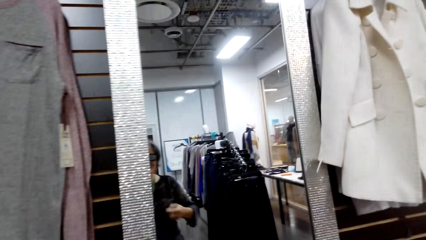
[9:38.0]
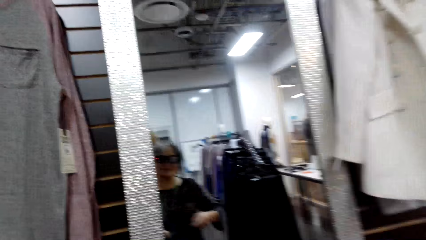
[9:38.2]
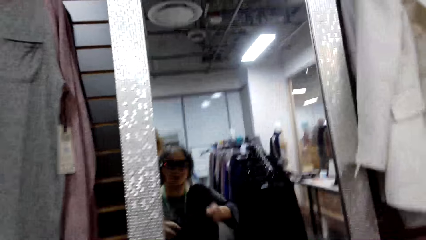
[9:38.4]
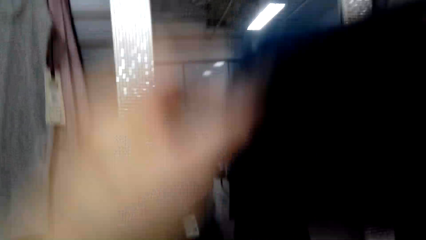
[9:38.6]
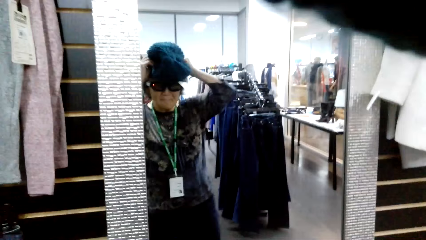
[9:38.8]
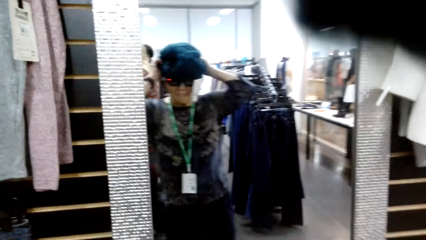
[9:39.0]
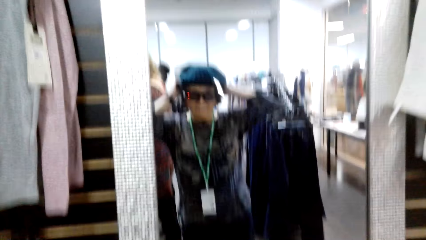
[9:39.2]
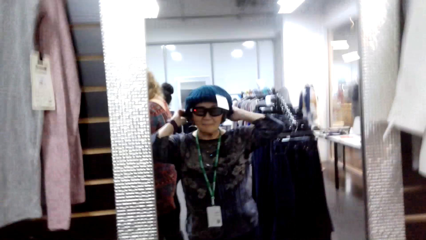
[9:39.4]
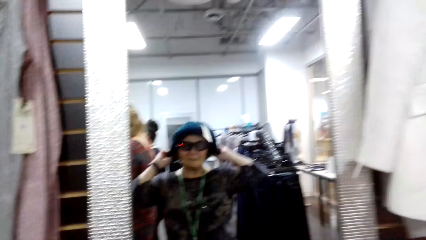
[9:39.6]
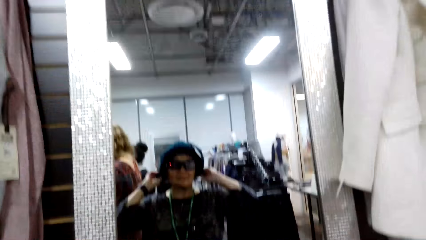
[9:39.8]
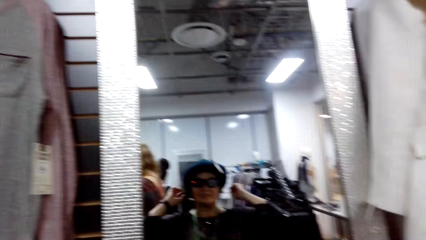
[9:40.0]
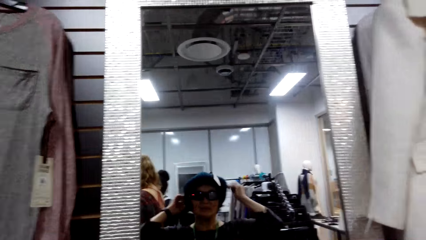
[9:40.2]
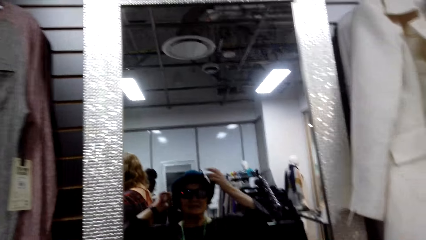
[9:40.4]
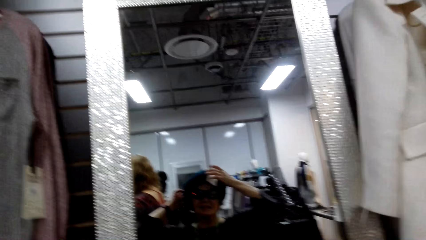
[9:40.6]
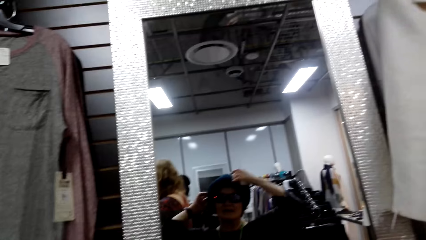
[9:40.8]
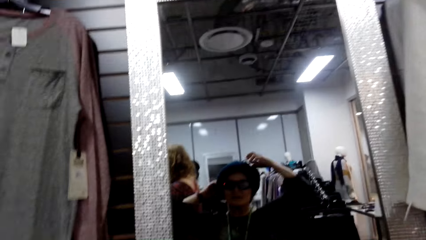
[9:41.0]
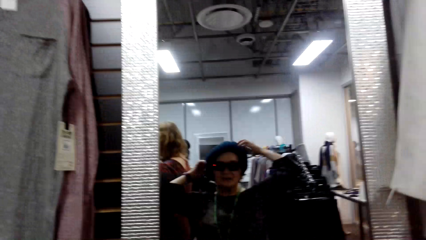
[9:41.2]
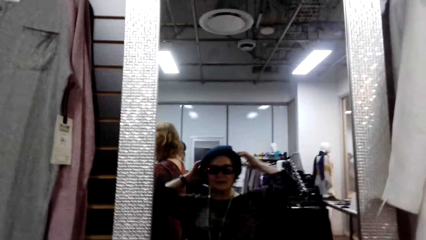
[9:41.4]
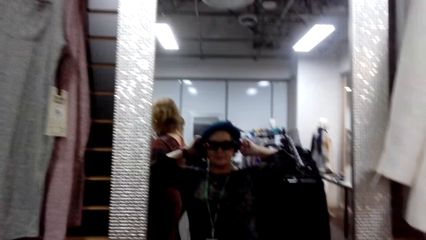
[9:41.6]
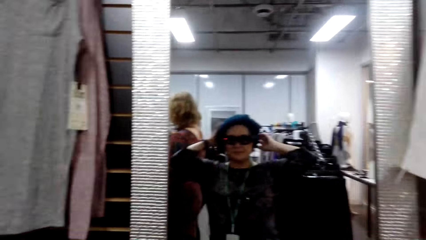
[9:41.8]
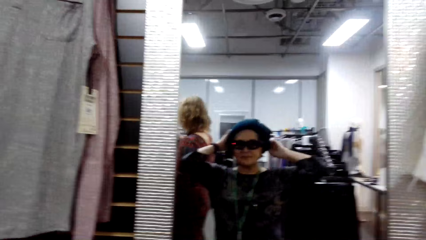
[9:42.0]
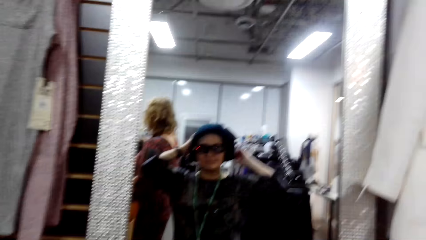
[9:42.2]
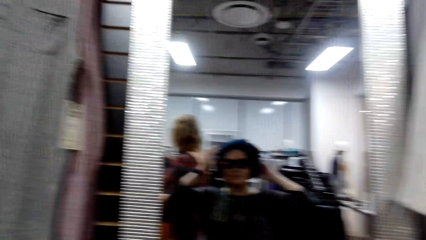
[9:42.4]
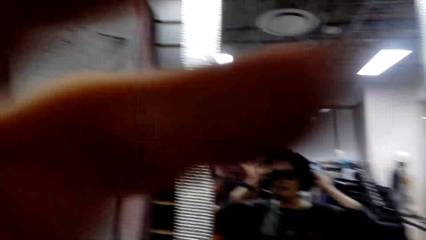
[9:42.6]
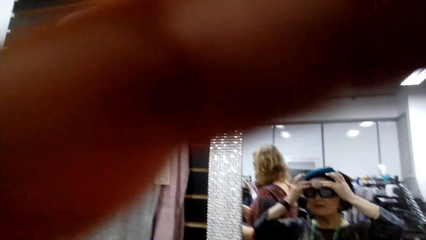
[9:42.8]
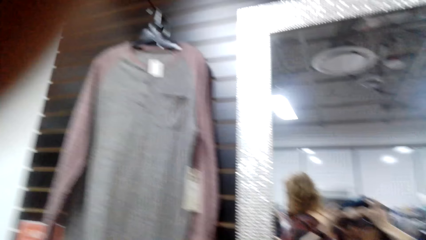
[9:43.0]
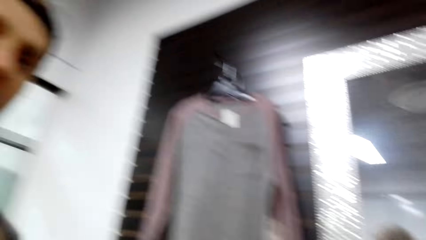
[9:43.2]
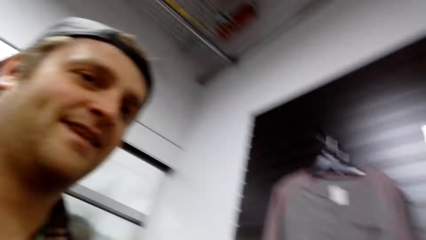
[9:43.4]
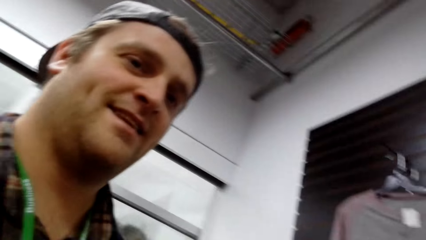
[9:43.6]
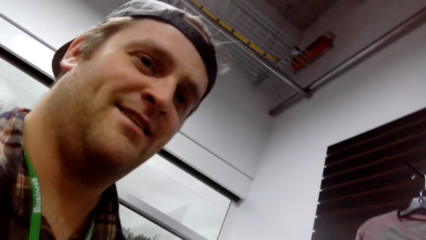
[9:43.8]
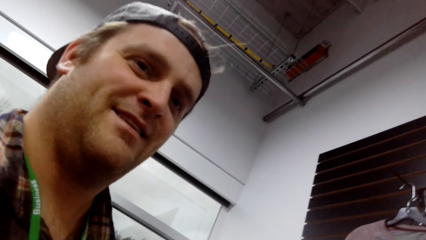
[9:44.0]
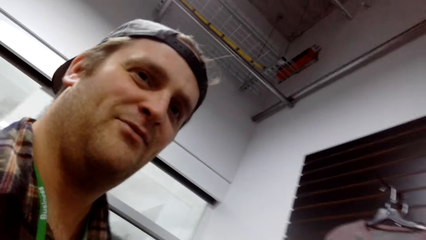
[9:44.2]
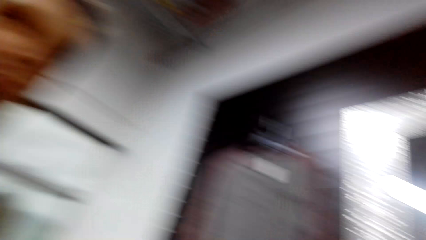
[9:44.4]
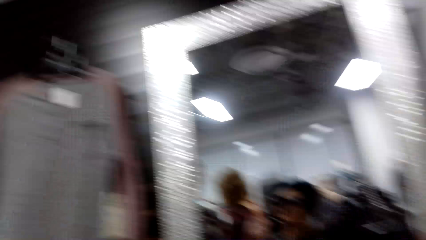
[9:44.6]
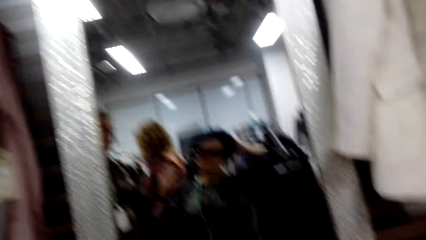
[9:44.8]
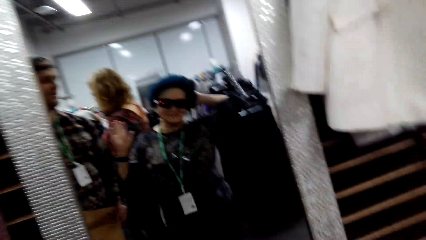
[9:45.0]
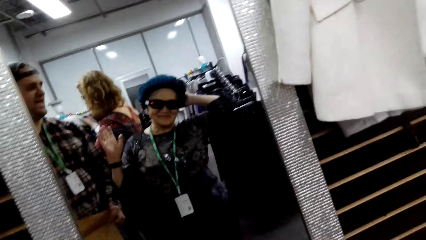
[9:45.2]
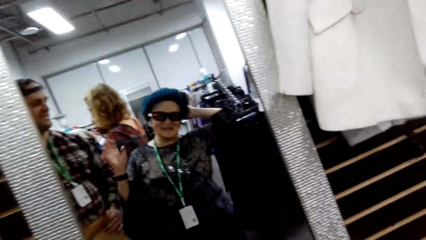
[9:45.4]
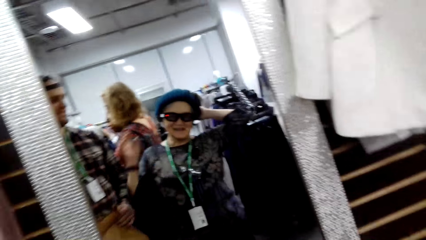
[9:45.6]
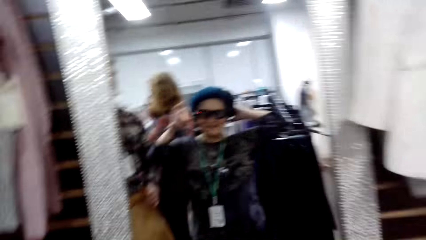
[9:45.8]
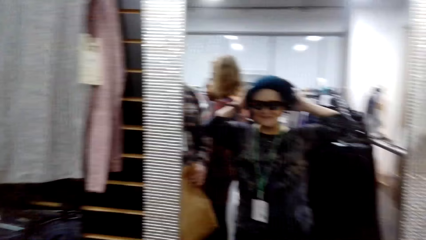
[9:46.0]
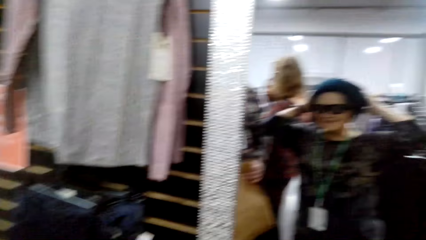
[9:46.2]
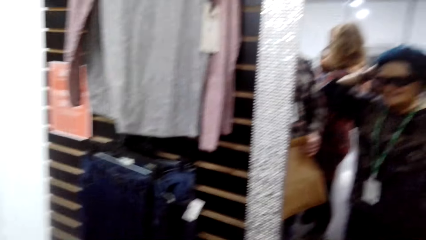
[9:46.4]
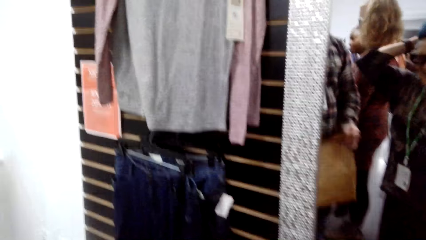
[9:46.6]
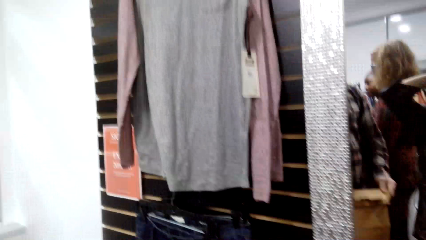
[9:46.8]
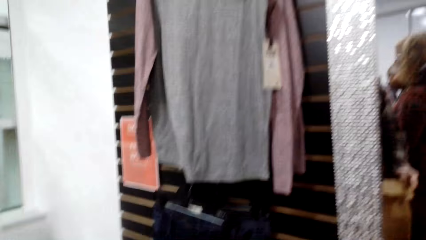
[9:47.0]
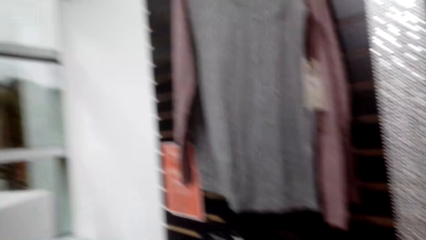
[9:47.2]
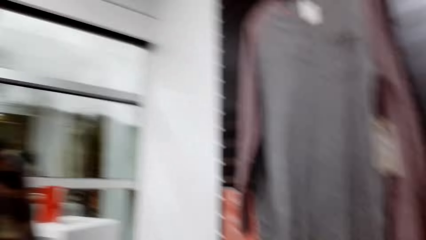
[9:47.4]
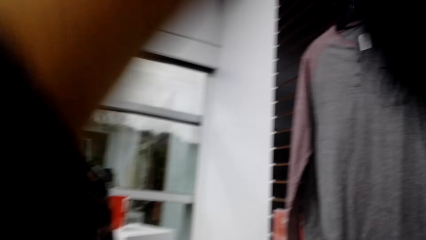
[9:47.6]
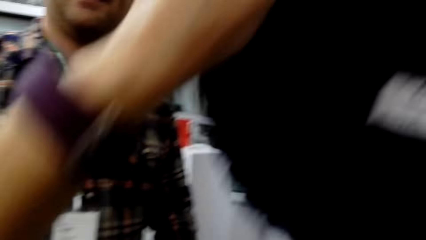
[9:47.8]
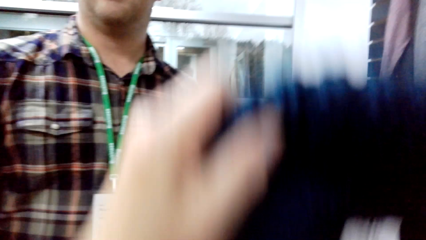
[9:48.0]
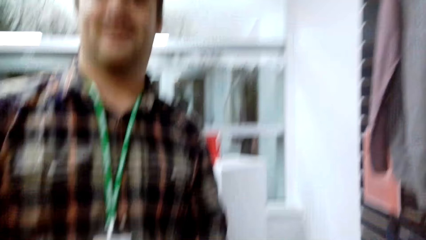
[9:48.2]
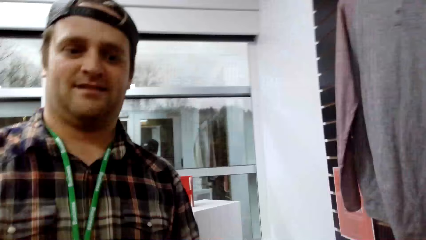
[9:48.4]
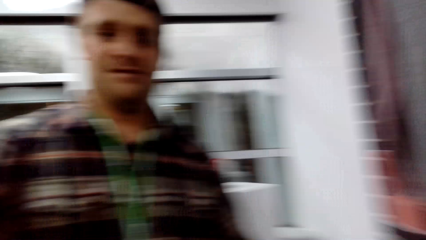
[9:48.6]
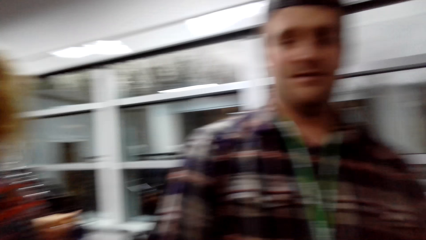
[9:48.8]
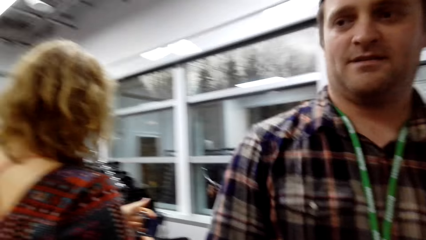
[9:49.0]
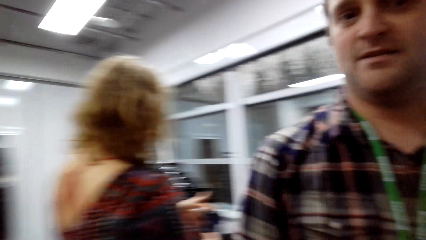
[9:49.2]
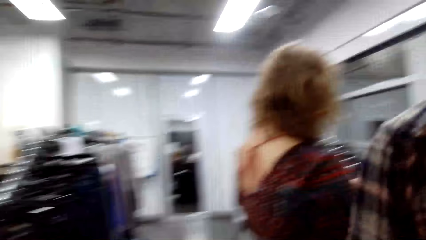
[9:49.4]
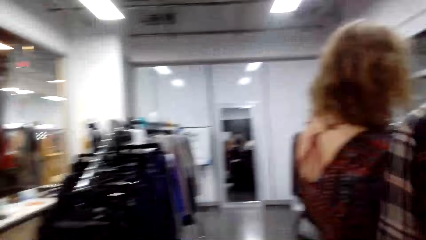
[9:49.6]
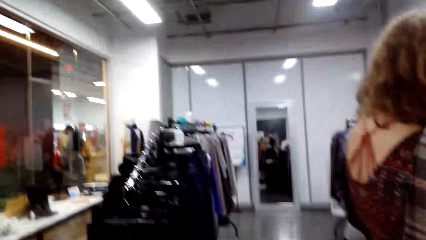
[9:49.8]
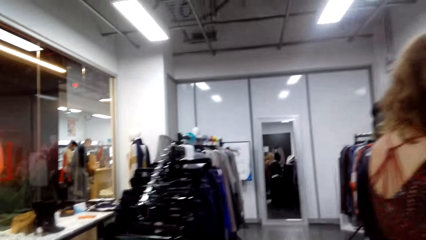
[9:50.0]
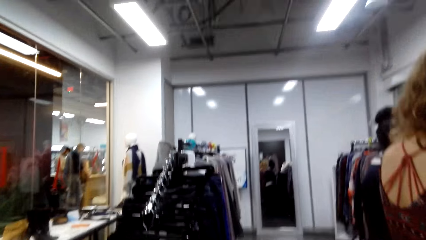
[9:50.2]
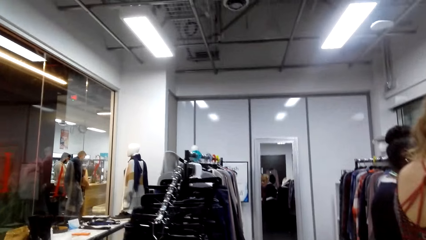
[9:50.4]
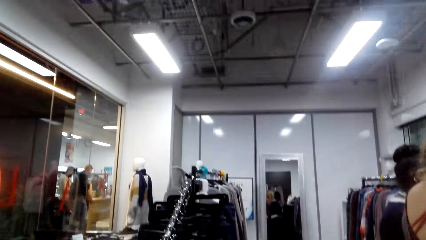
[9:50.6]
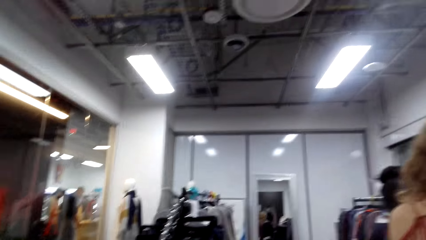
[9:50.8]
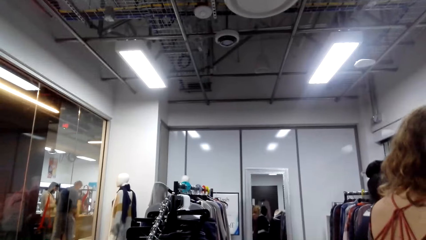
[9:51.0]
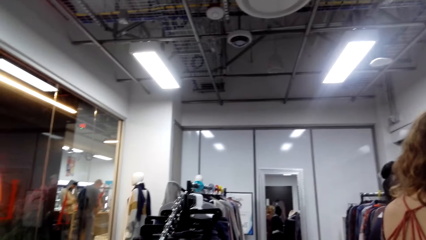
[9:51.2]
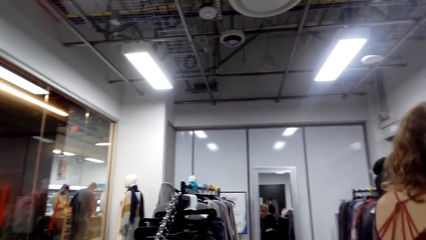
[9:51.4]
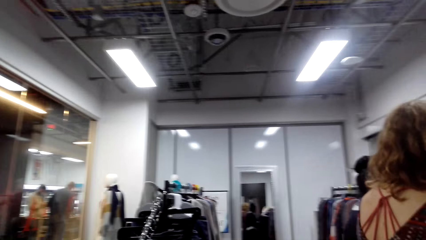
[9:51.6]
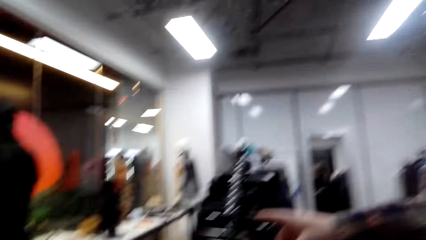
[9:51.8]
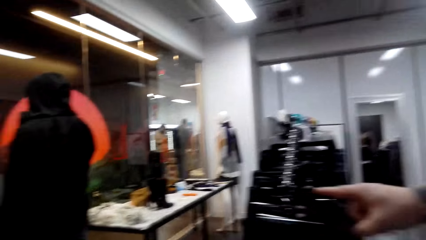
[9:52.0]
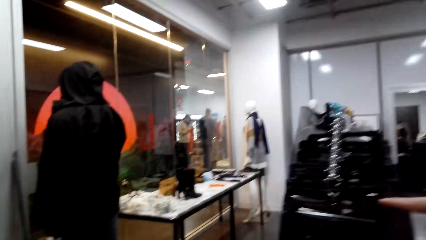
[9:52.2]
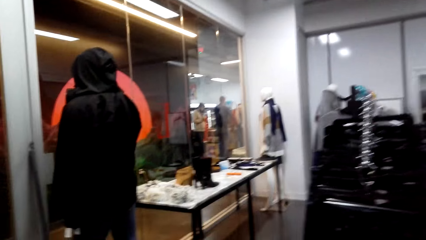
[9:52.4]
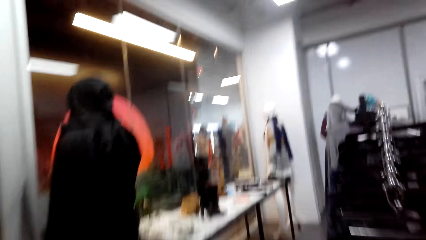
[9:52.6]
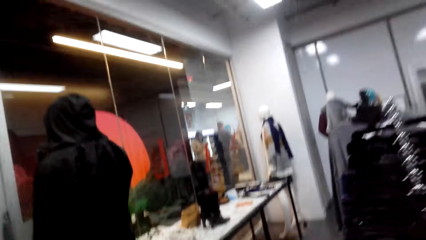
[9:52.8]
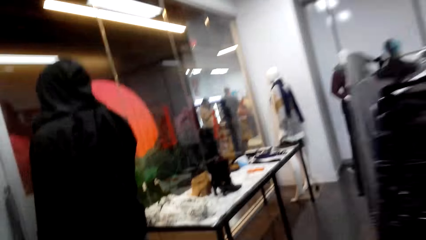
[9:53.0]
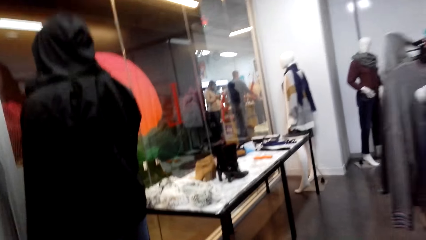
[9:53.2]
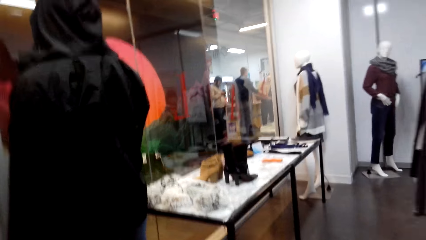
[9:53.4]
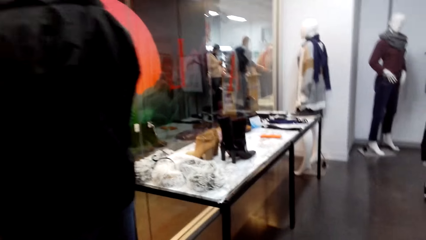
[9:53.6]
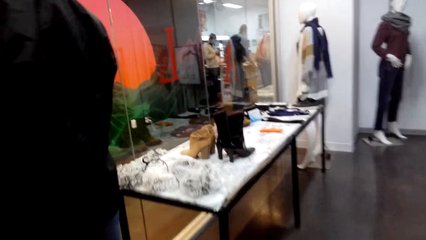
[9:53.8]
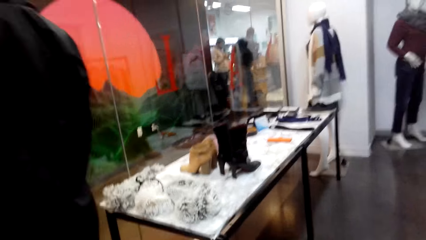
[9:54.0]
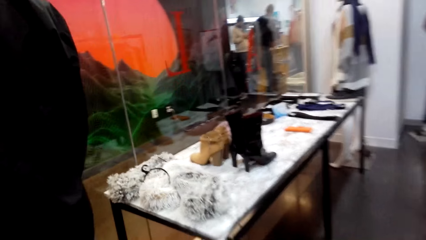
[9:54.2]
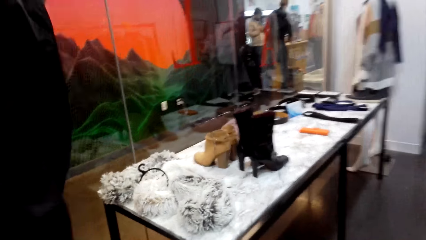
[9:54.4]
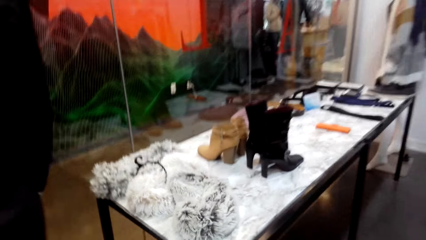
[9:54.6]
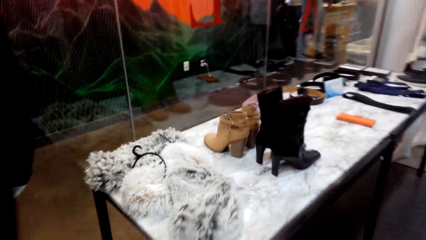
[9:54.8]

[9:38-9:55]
A man gives a winter cap to the camera wearer. The camera wearer wears the hat. She wears the winter cap. The man talks to the camera wearer. The camera wearer touches the winter cap on her head. She removes the winter cap.
